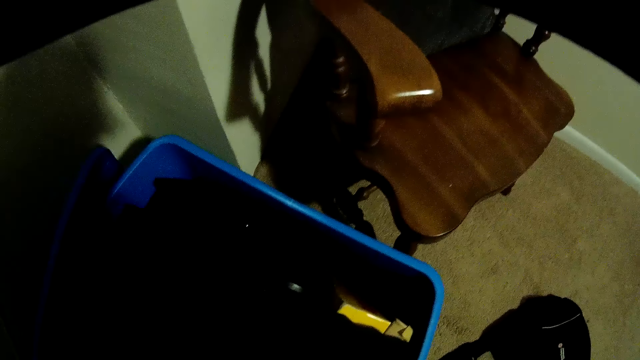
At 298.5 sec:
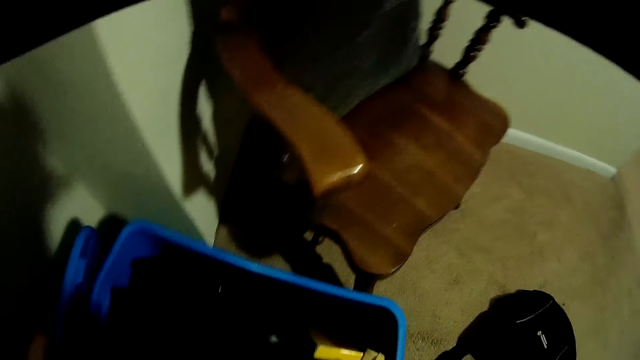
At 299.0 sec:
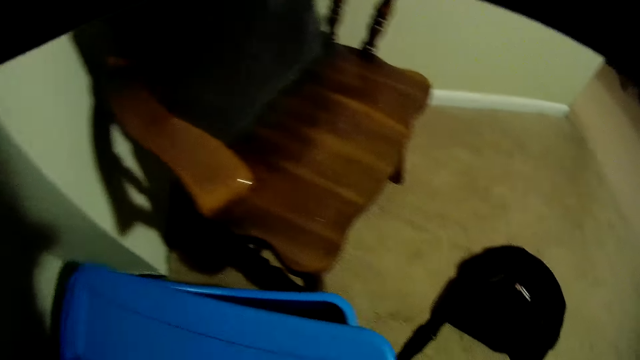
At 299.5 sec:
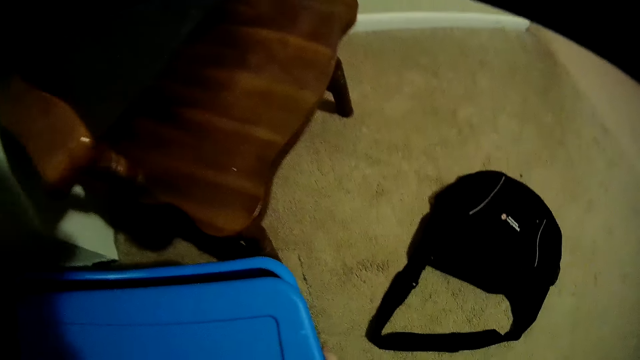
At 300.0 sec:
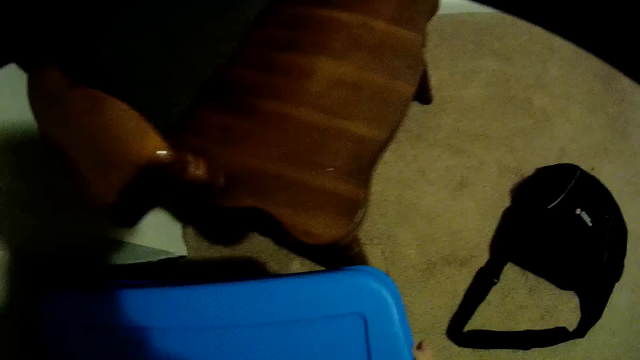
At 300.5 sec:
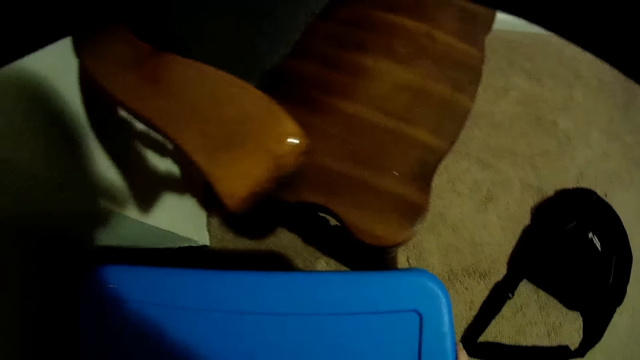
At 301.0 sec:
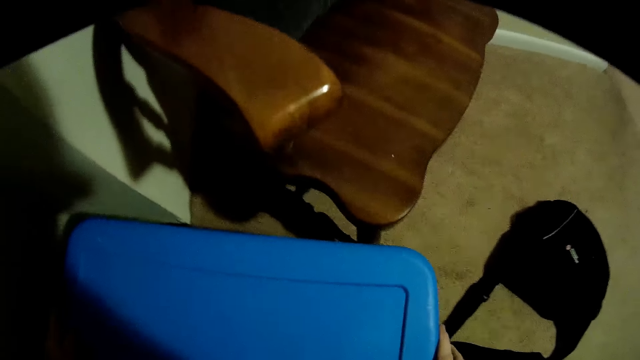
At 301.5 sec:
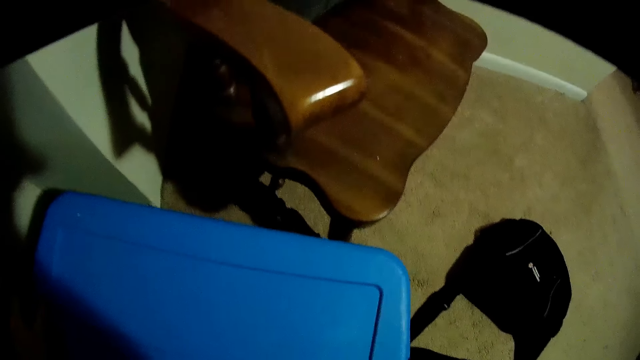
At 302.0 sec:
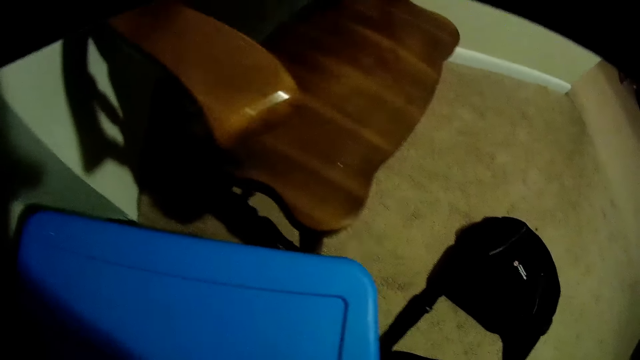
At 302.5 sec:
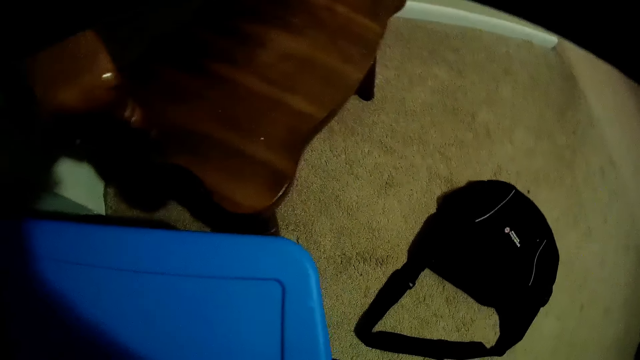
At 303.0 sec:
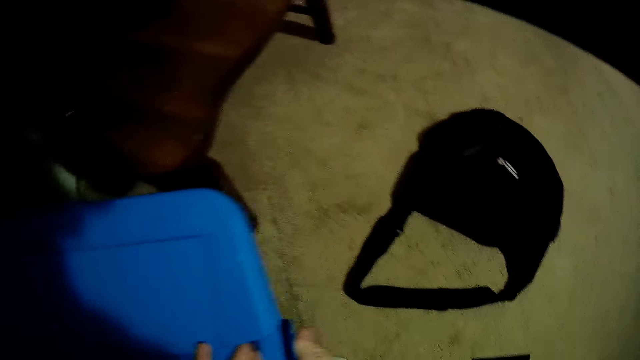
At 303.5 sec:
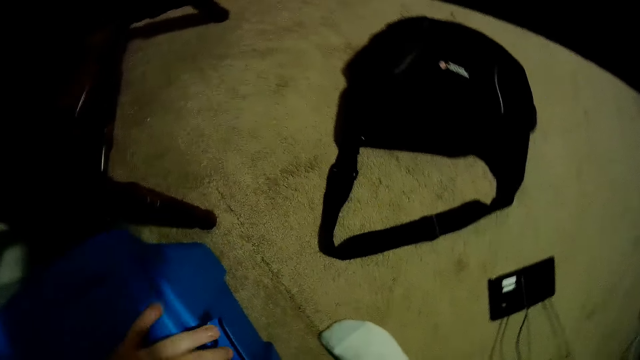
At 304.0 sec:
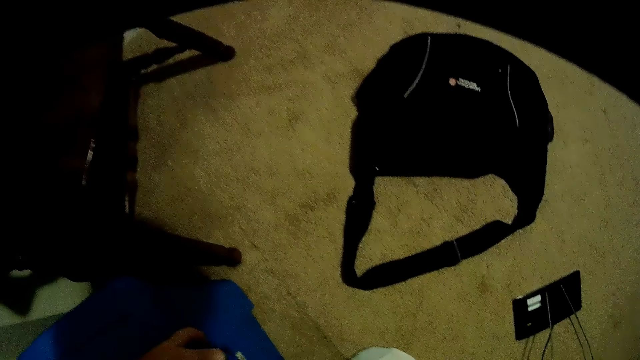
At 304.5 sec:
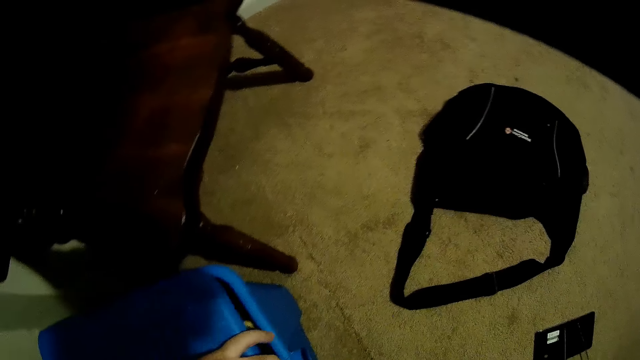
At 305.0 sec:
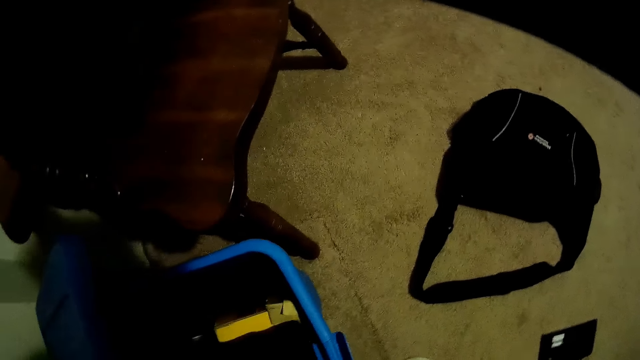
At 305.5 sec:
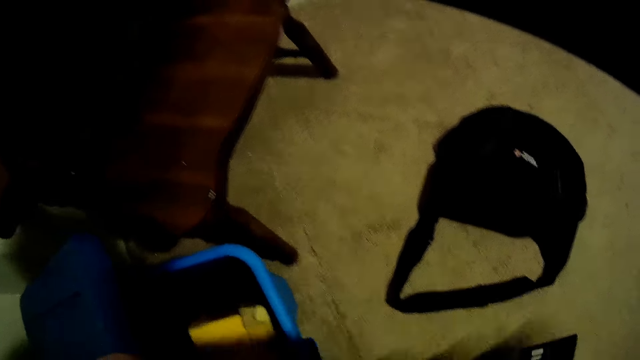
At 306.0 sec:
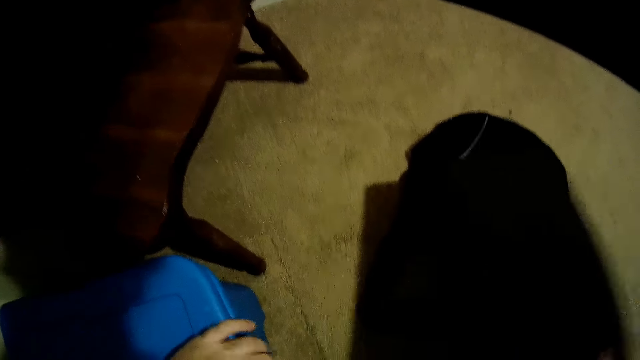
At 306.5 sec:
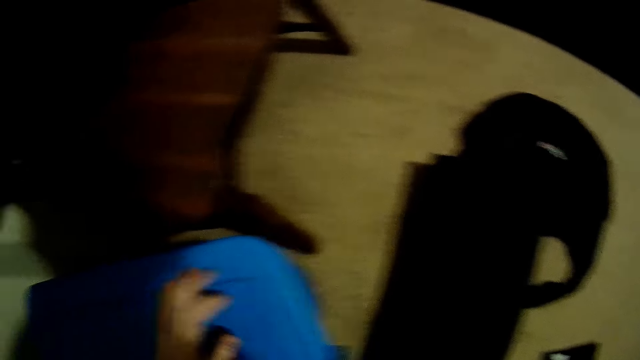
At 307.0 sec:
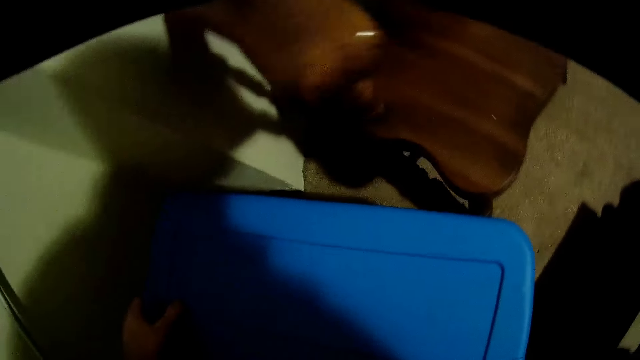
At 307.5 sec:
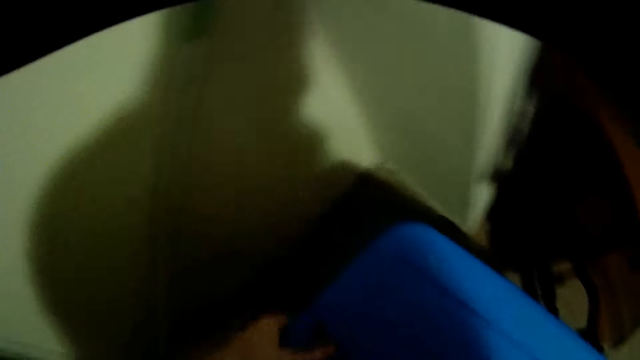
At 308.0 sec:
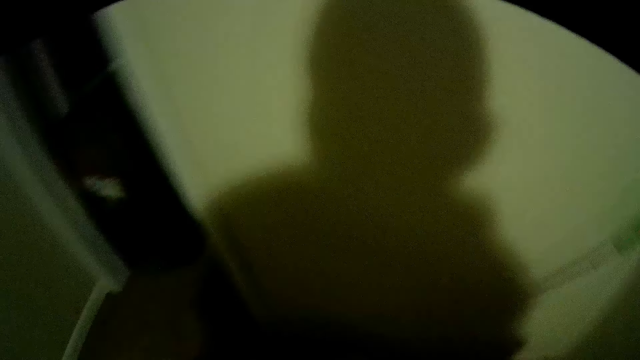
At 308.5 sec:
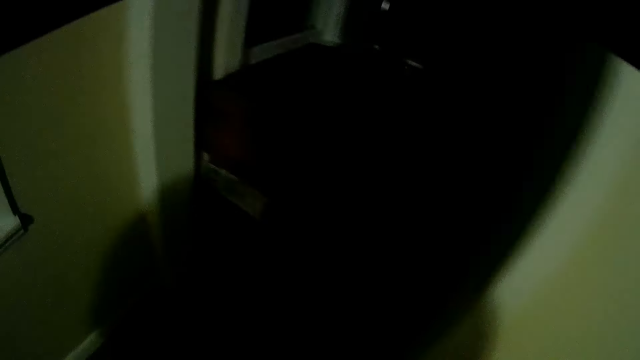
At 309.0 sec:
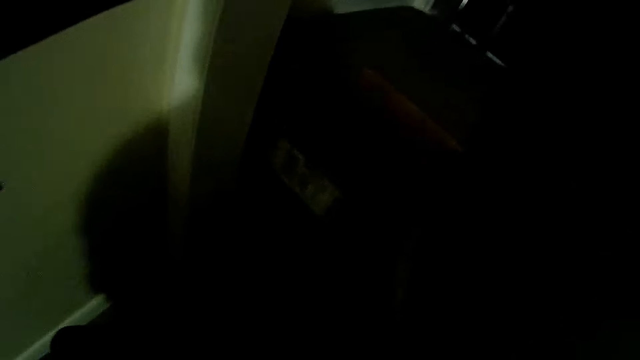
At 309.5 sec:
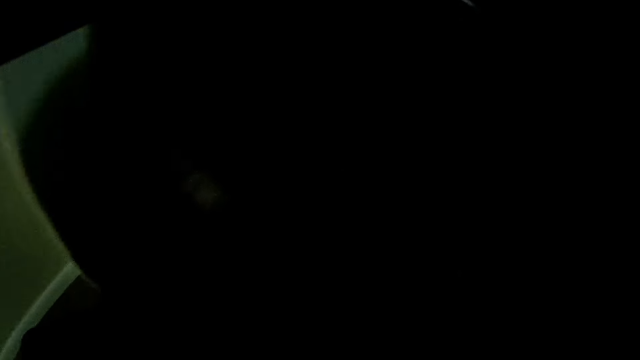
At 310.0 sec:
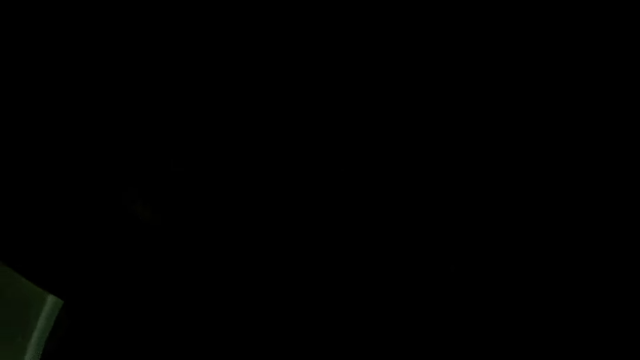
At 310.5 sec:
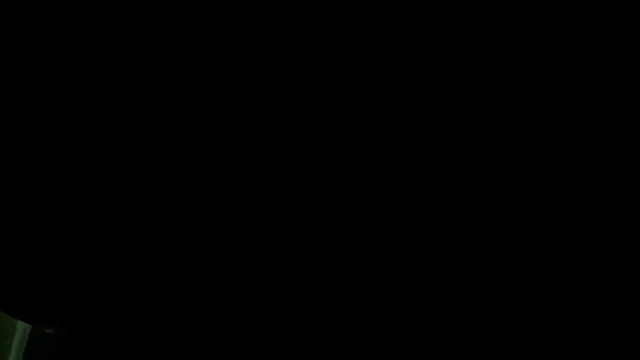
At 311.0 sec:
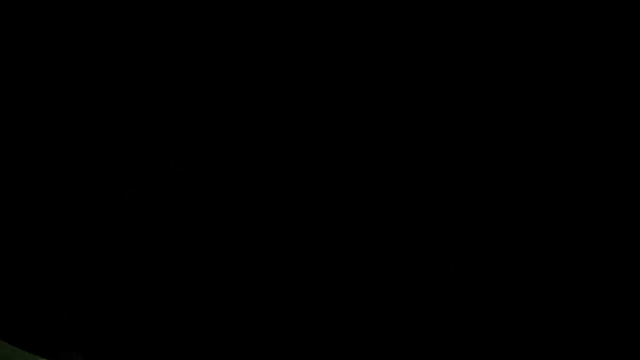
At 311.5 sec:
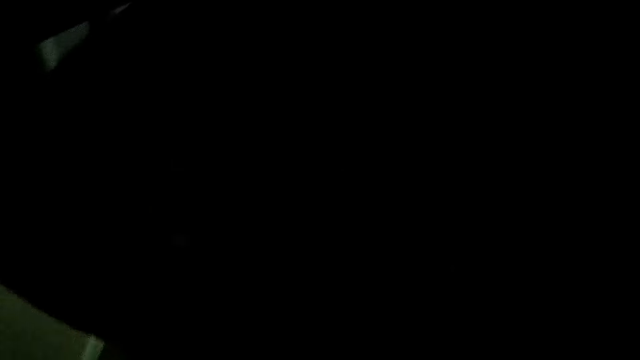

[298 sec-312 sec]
The camera wearer picks up the bucket lid. They close the bucket. They open the bucket. They remove the eggs tray from the bucket. They close the bucket. They put down the eggs tray. They close the bucket. They lift the bucket and walk around. They step forward. They put down the bucket. They do something.

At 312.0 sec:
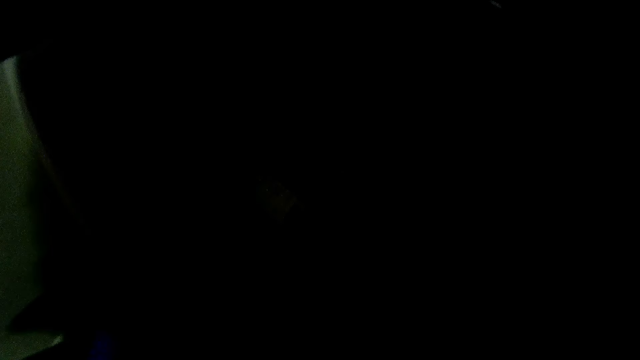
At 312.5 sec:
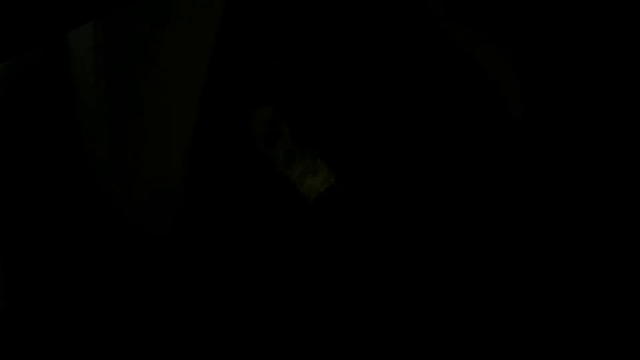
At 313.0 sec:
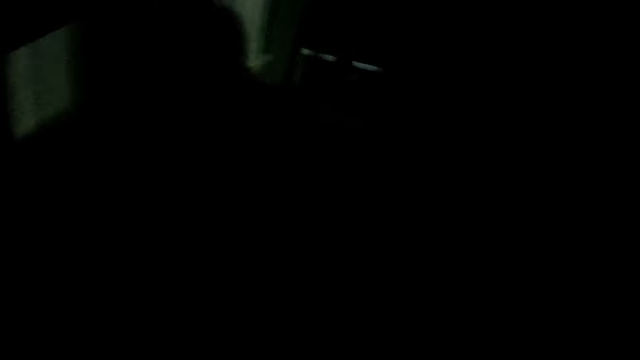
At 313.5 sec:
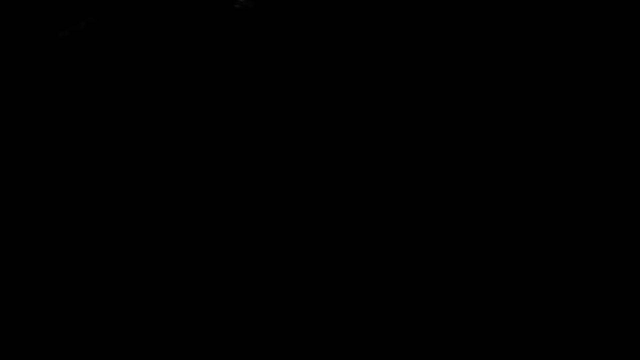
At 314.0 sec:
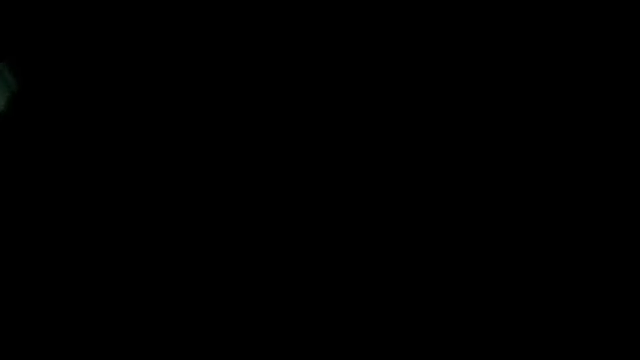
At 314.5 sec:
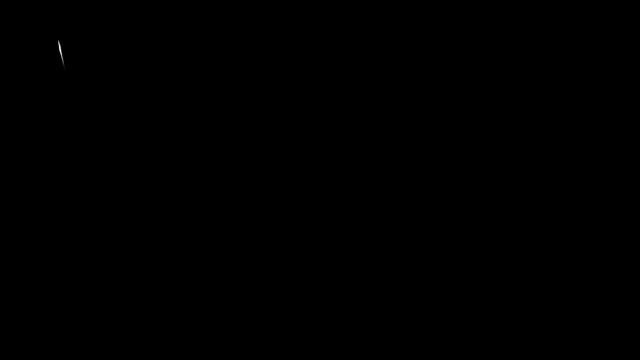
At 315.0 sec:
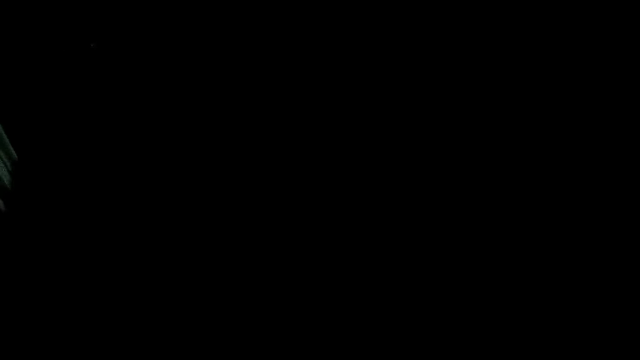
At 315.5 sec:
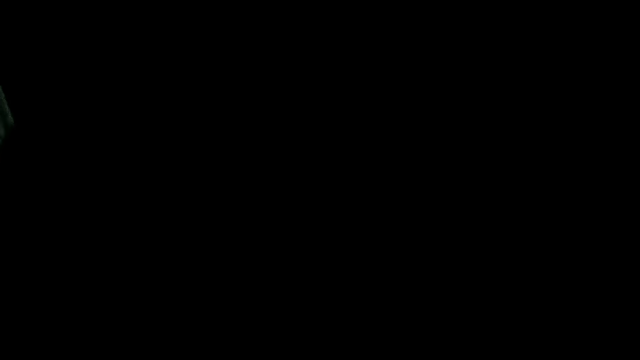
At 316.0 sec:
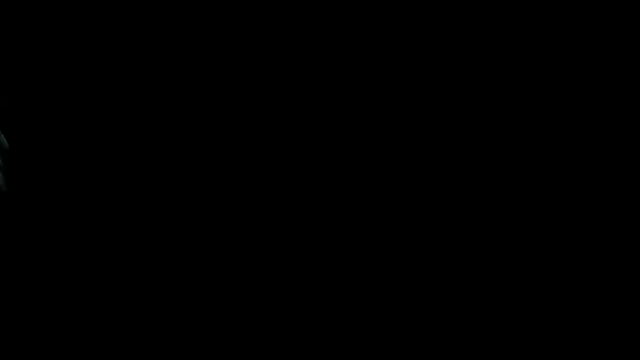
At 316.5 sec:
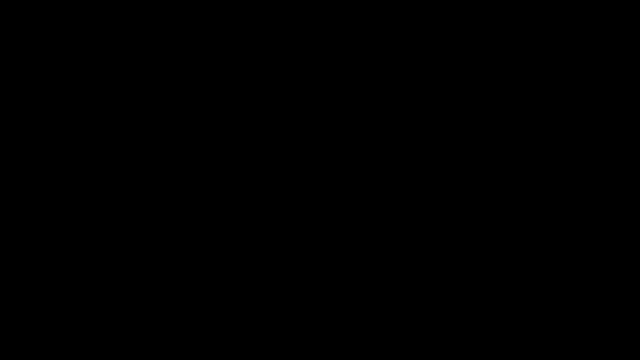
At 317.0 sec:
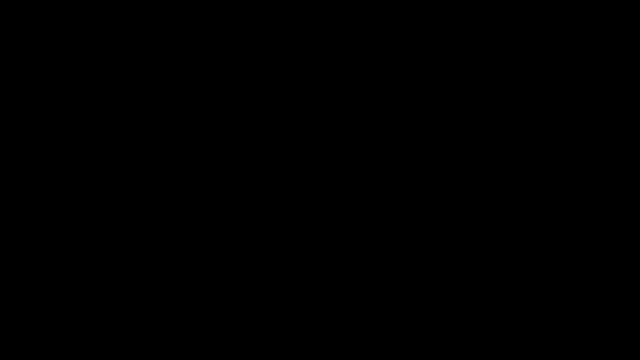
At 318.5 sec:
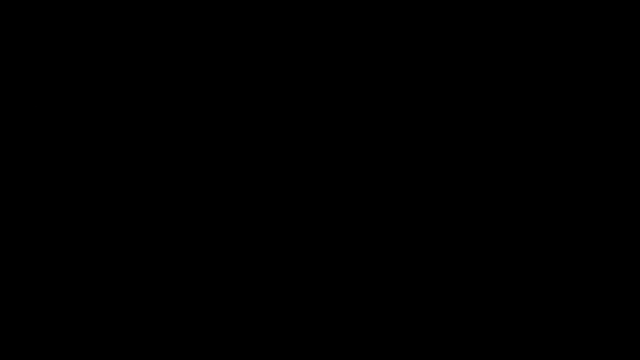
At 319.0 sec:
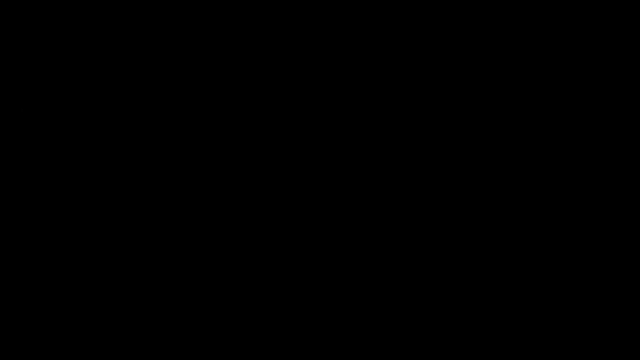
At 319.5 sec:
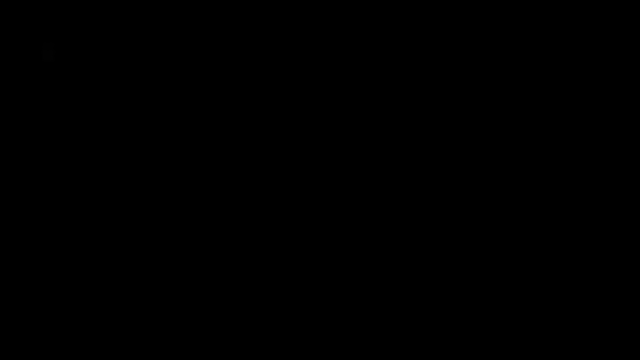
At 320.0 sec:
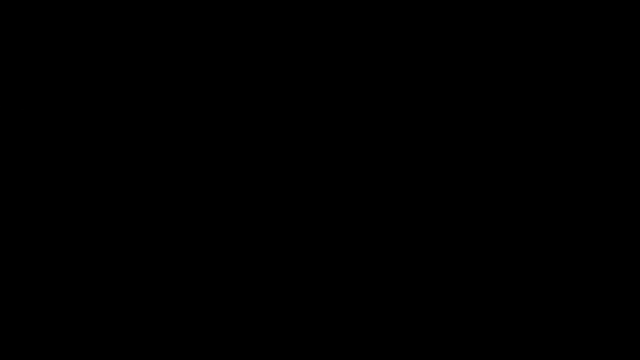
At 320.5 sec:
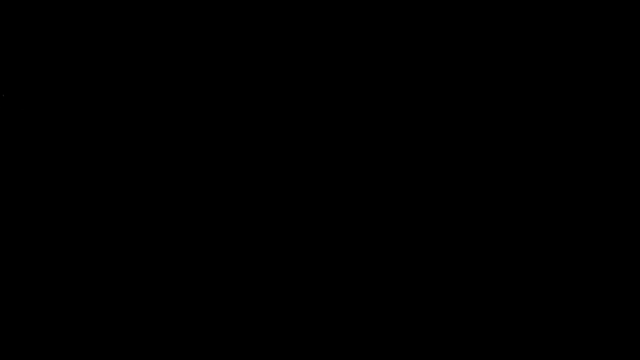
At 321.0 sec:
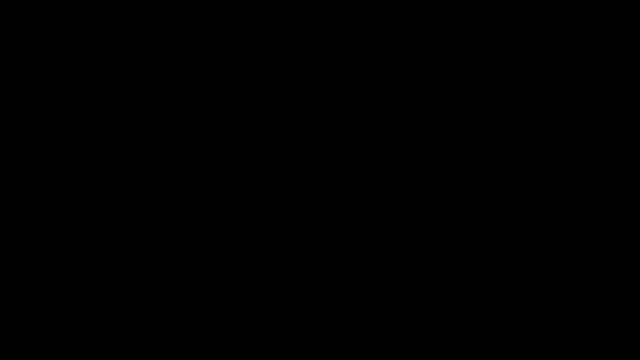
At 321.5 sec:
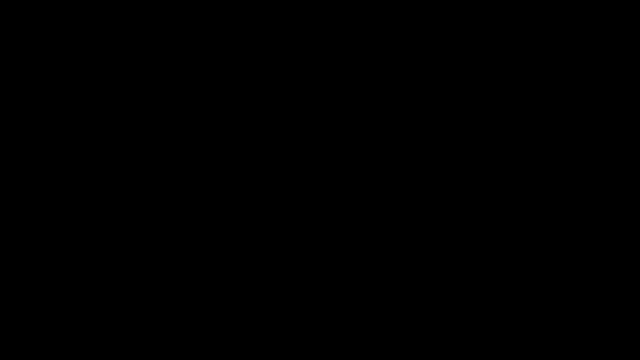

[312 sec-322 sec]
The camera wearer walks around. They push something.
